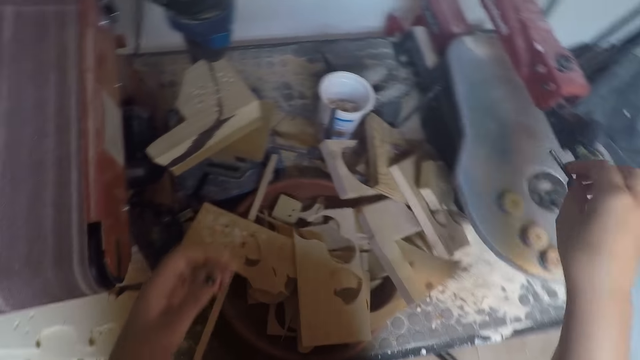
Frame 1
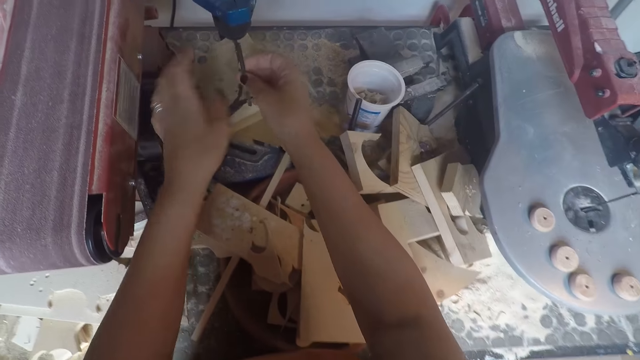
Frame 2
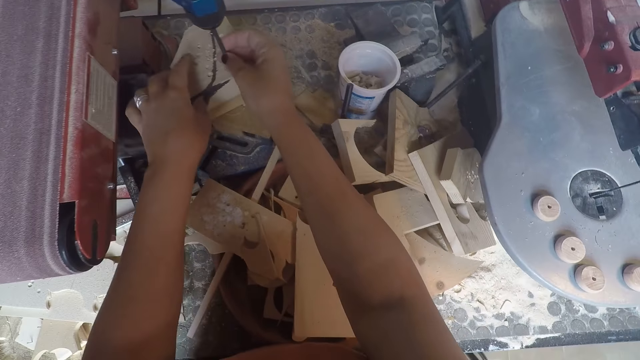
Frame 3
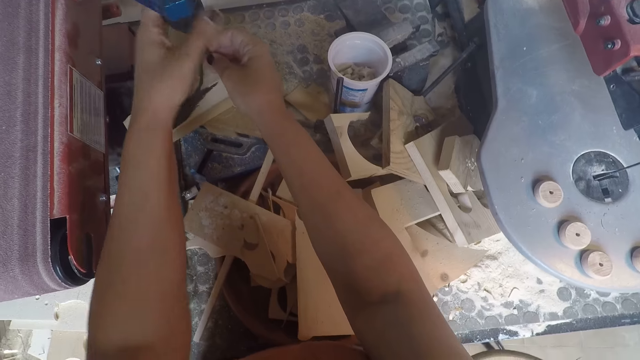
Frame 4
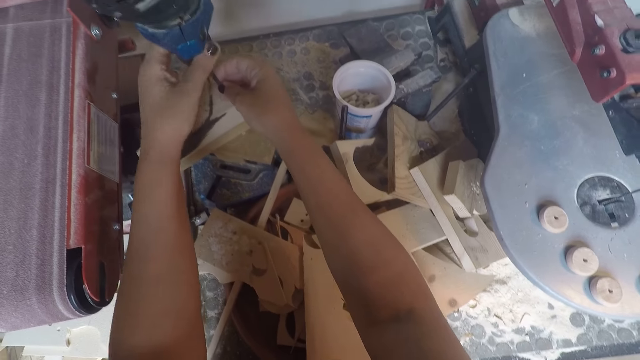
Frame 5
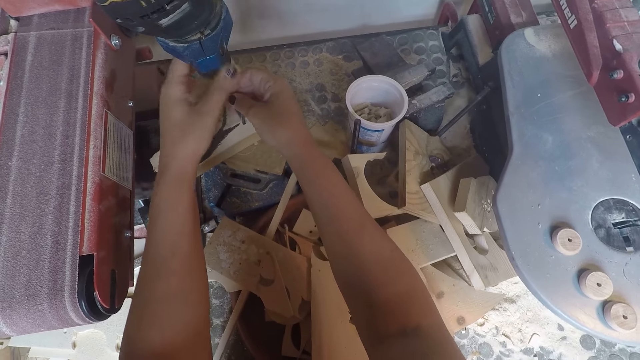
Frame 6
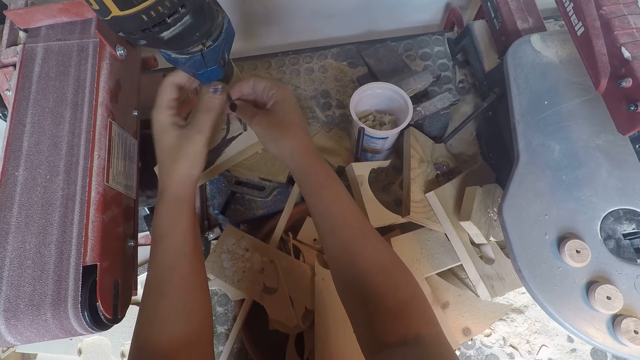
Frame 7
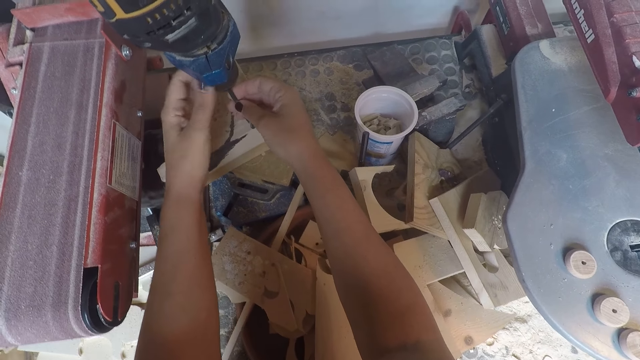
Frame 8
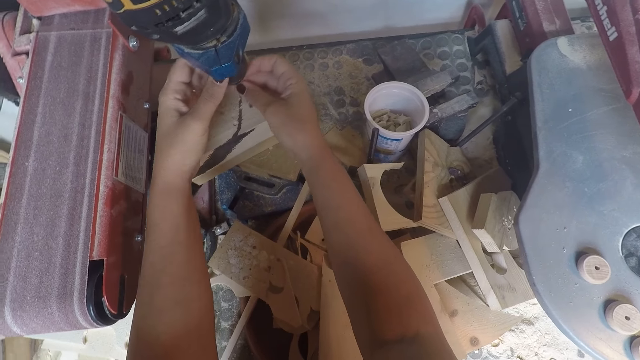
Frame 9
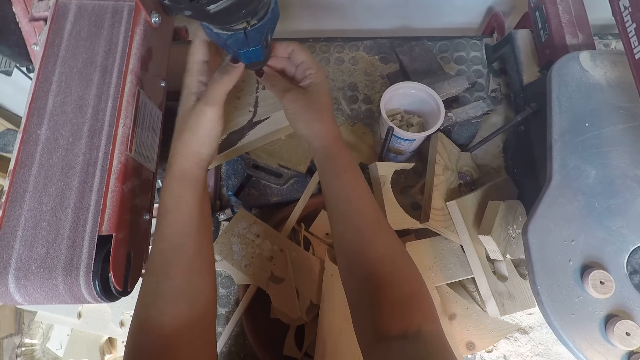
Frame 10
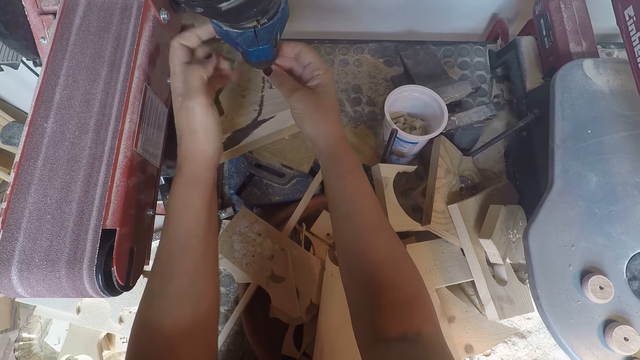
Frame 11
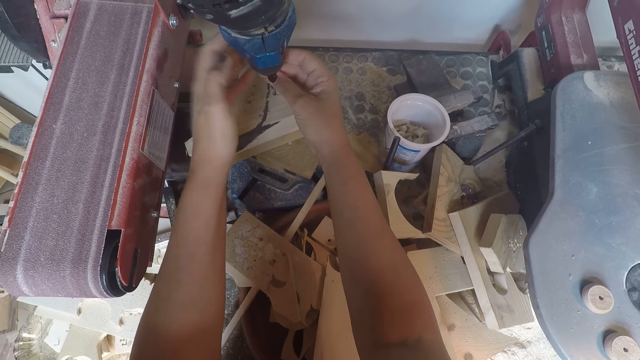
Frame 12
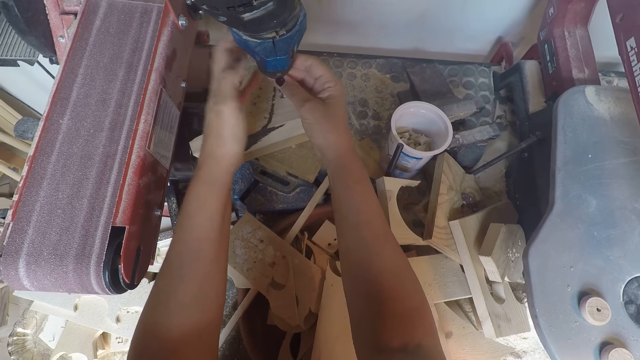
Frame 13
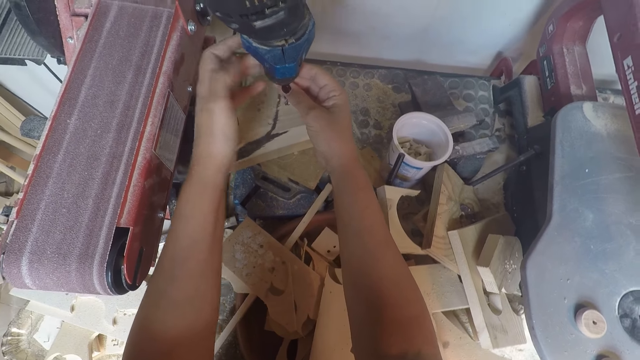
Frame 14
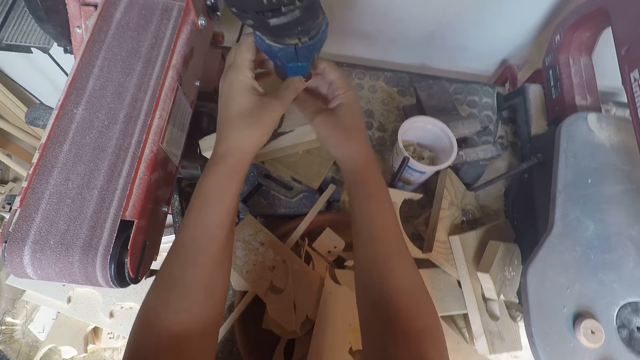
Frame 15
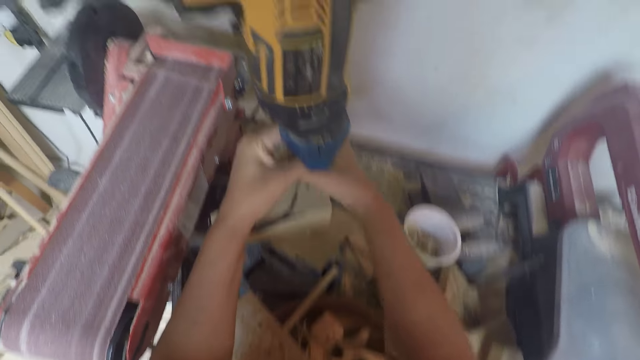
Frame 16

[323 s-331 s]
The camera wearer picks up a drilling bit from the filing machine with his right hand. He adjusts the wood on the drilling machine with his left hand. He fixes the bit on the drilling machine with his two hands.

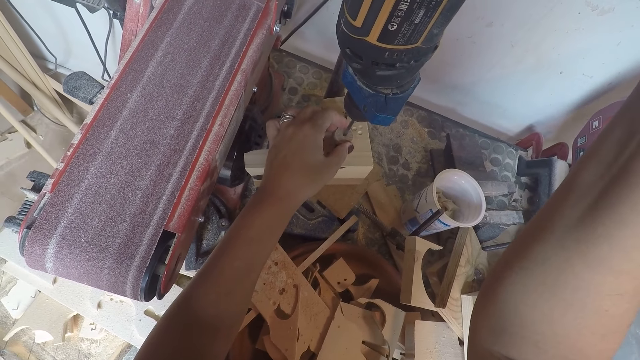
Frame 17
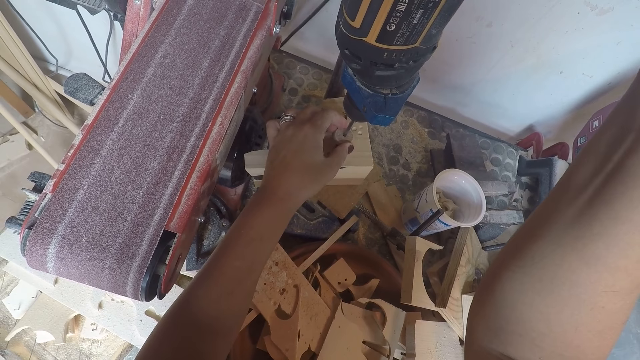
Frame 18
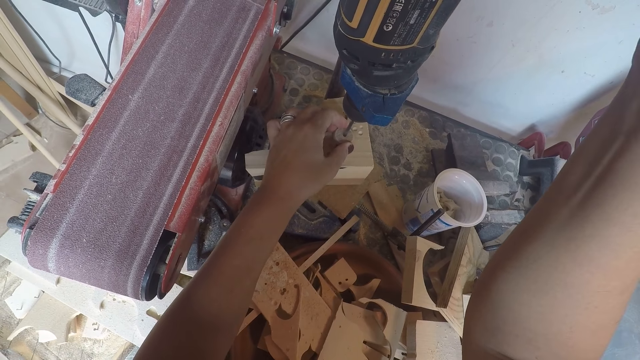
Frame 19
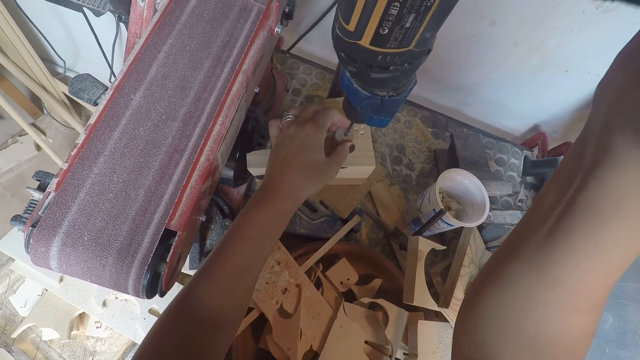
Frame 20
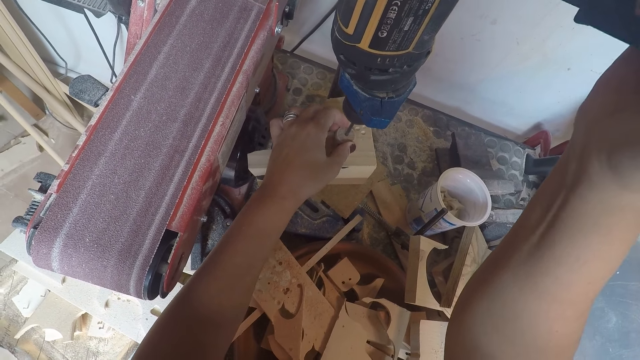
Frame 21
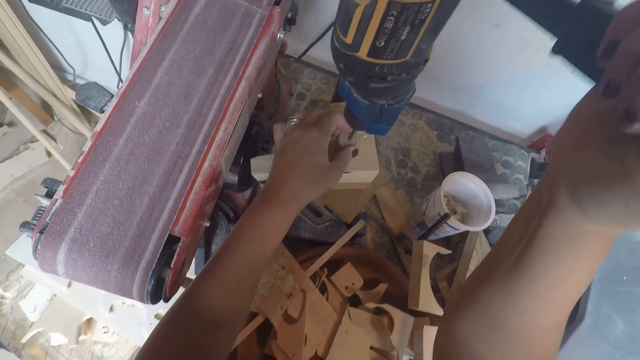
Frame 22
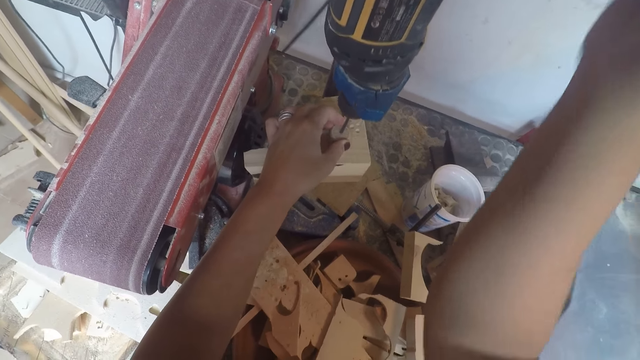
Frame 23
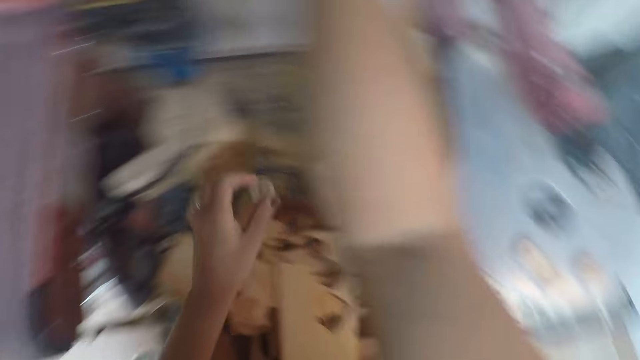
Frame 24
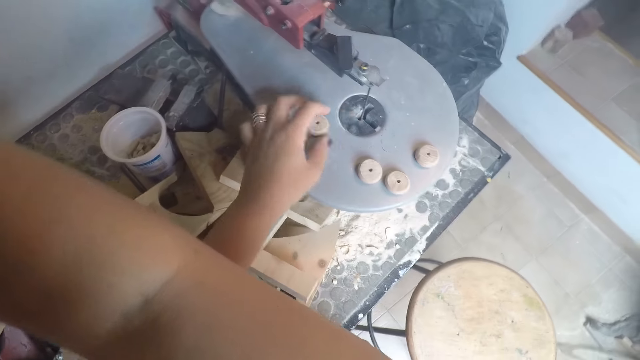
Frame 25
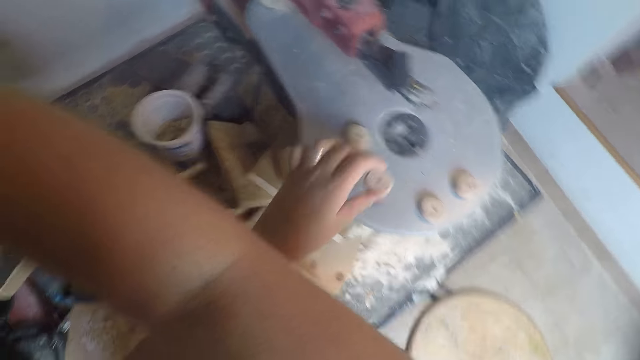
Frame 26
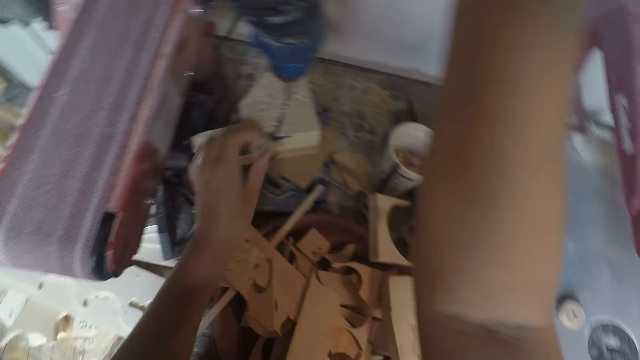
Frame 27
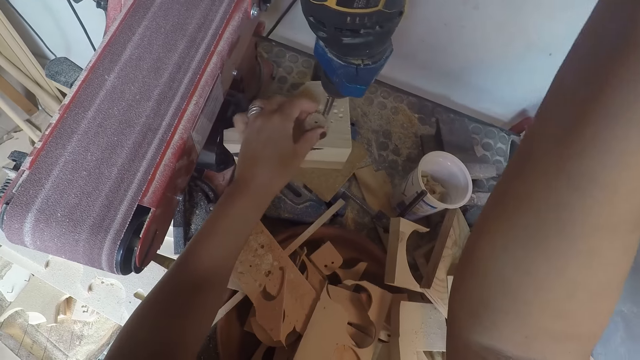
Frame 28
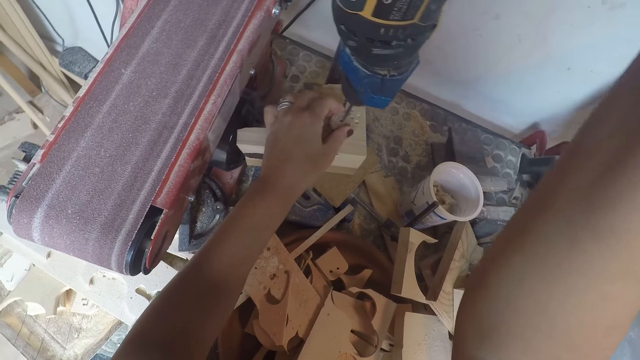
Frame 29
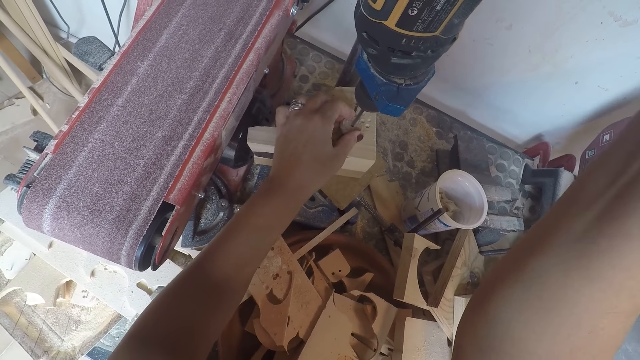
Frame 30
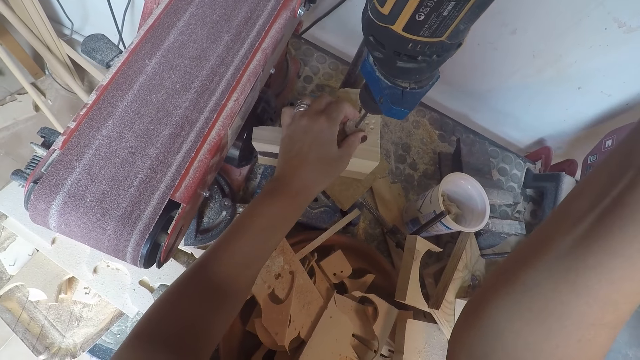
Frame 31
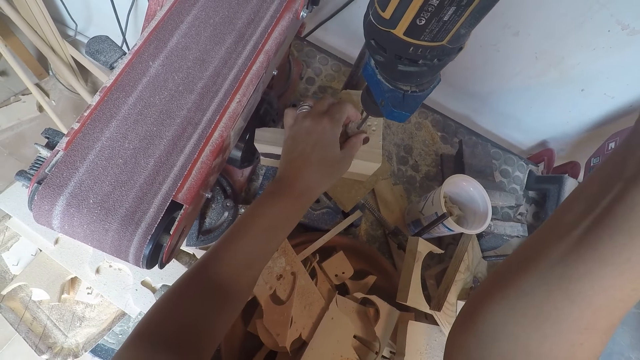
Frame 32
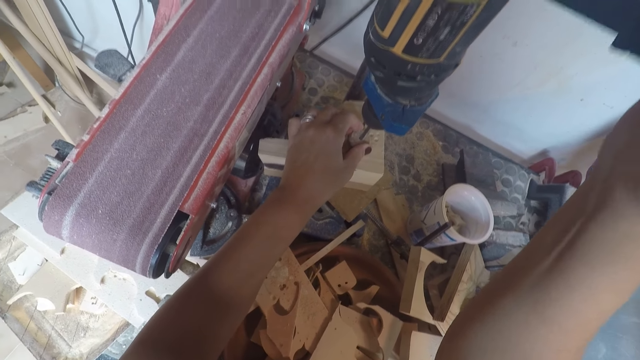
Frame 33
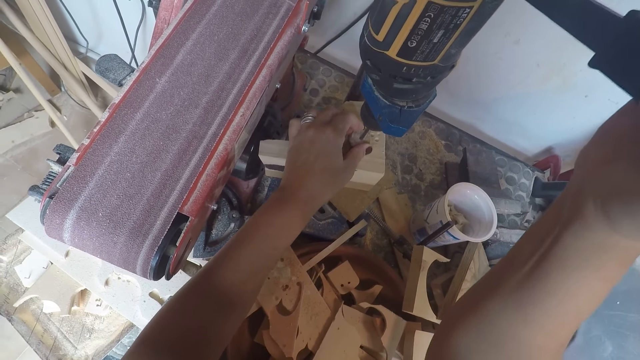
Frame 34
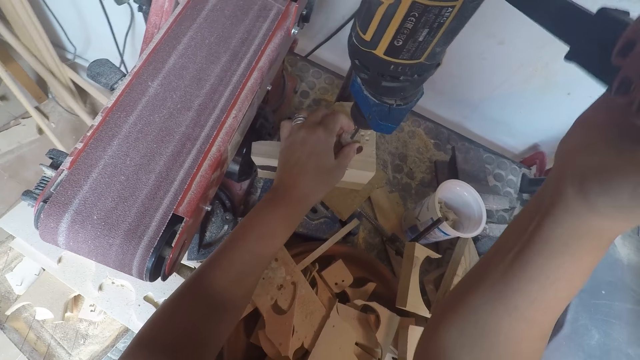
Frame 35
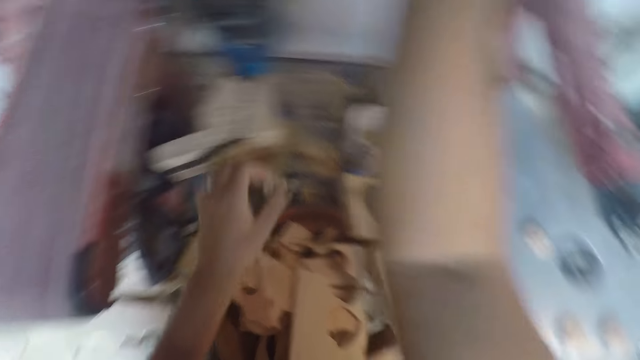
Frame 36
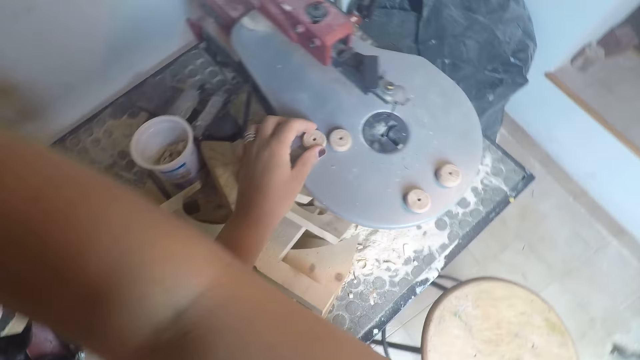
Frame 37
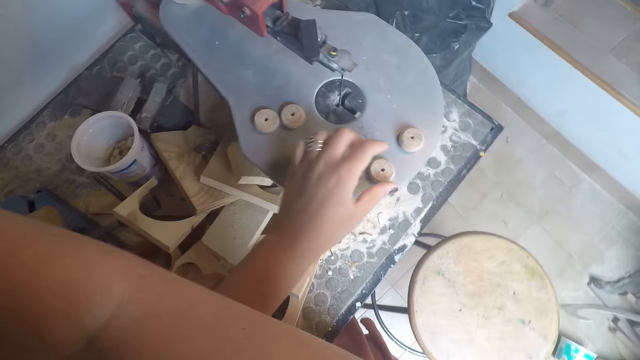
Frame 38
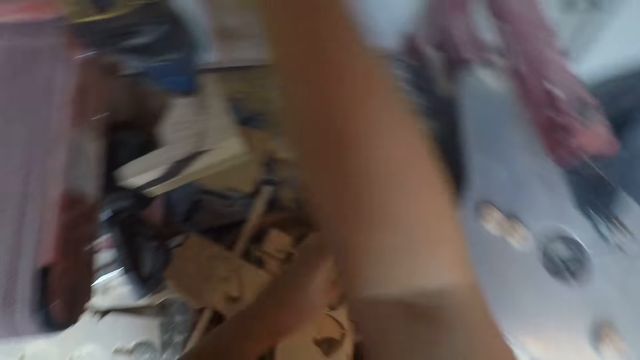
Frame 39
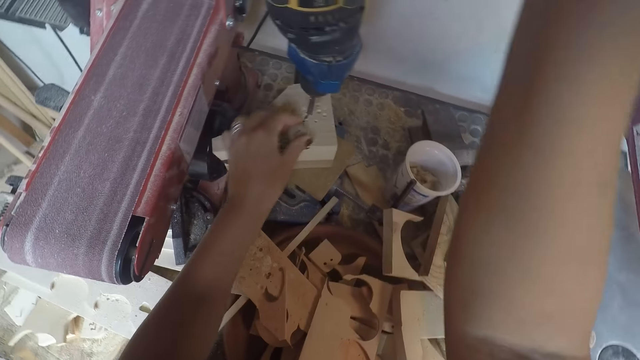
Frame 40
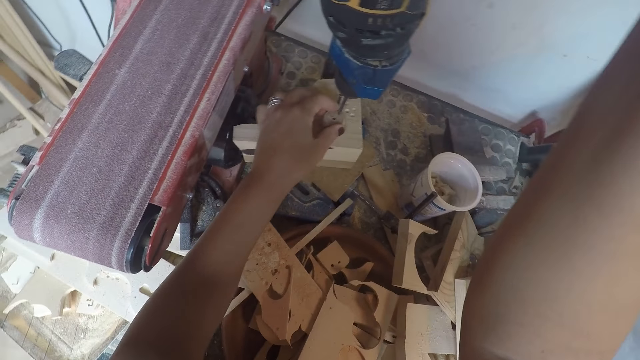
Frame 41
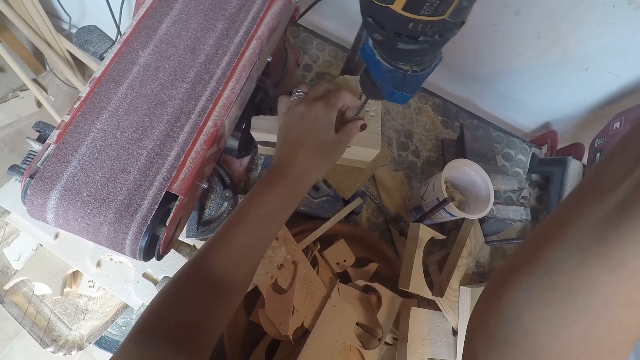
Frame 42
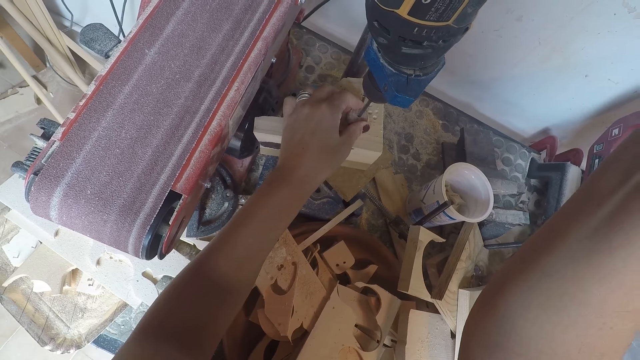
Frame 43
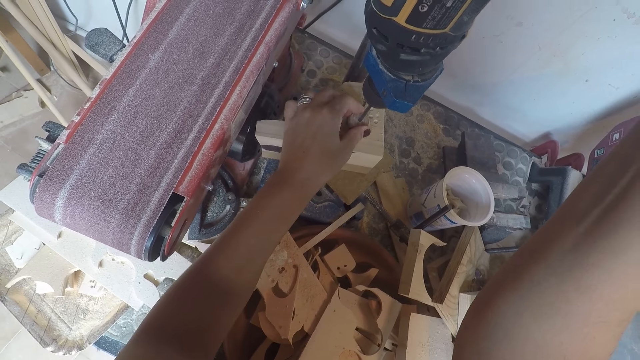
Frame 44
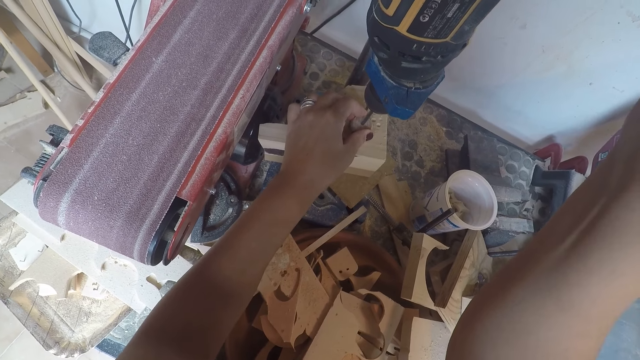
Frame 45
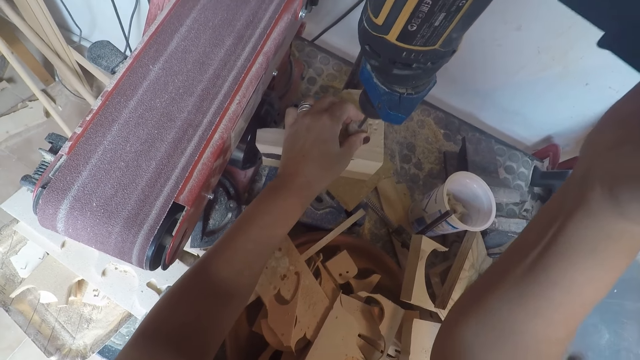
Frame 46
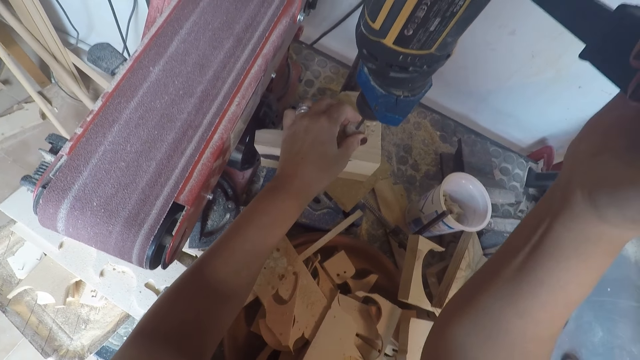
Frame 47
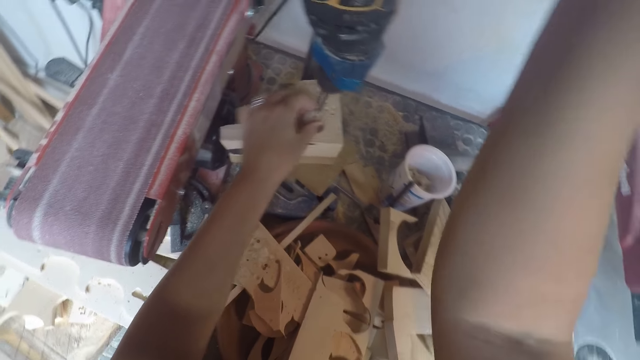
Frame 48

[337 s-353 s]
The camera wearer drills a hole in the wood with the drilling machine. He picks up the wood from the drilling machine with his left hand. He places the wood on the filing machine with his left hand. He picks up a wood from the filing machine with his left hand. He places the wood on the drilling machine with his left hand. He drills a hole in the wood with the drilling machine. He picks up the wood from the drilling machine with his left hand. He places the wood on the filing machine with his left hand. He picks up a wood from the filing machine with his left hand. He places the wood on the drilling machine with his left hand. He drills a hole in the wood with the drilling machine.
